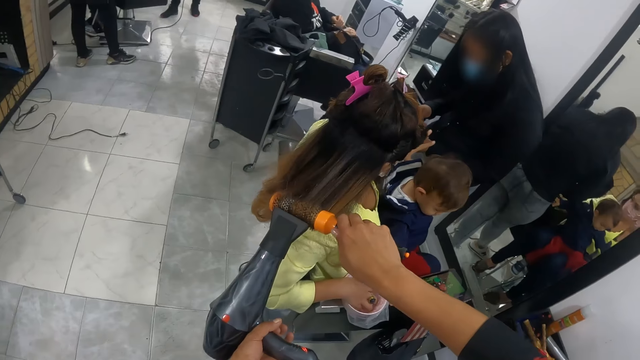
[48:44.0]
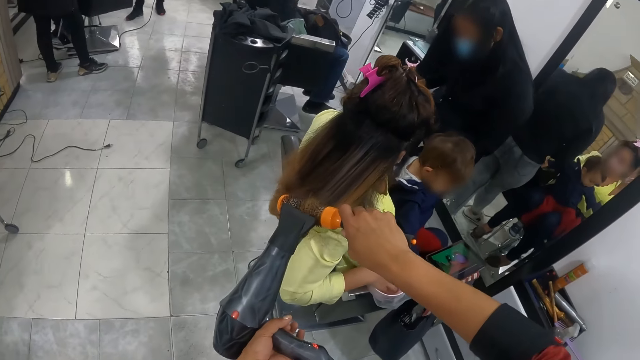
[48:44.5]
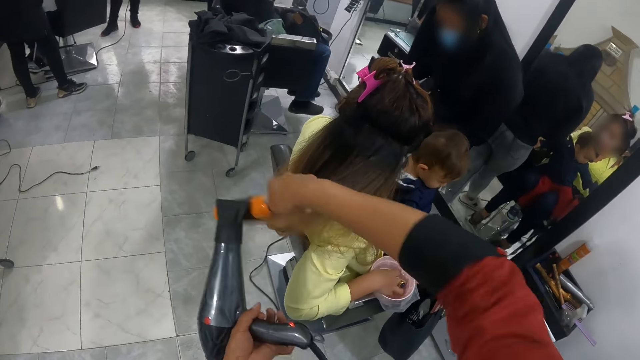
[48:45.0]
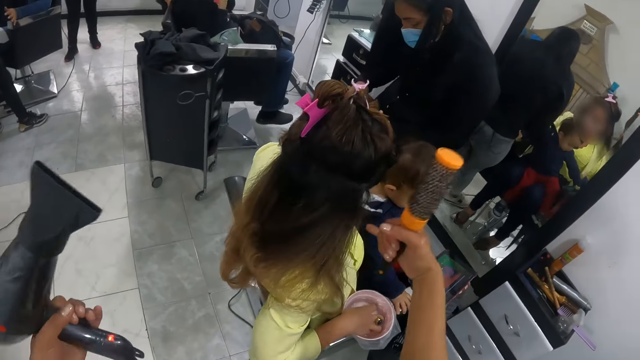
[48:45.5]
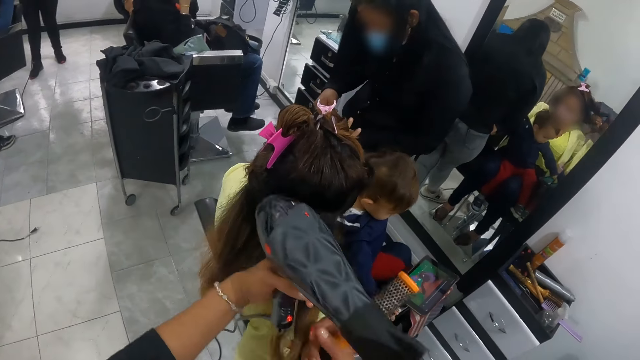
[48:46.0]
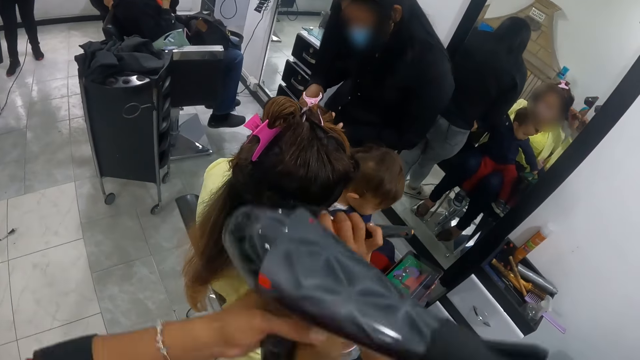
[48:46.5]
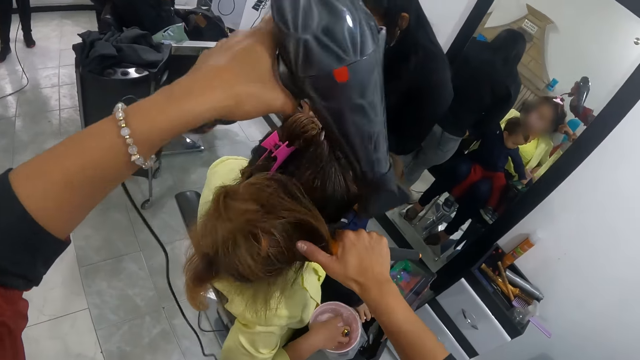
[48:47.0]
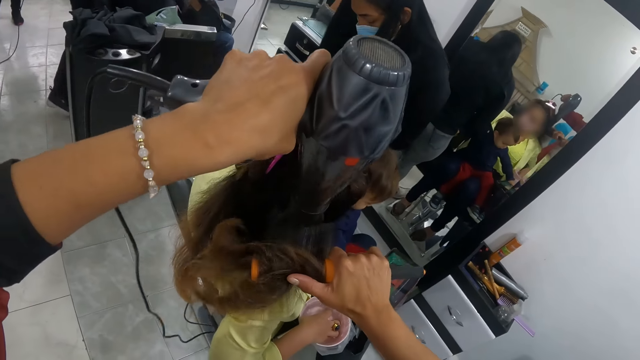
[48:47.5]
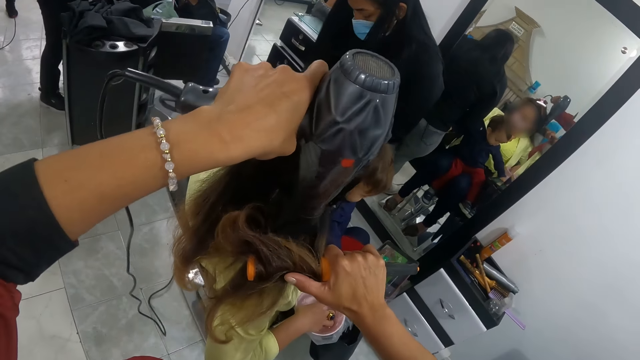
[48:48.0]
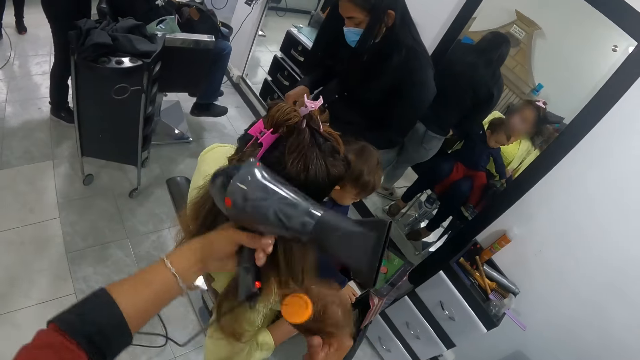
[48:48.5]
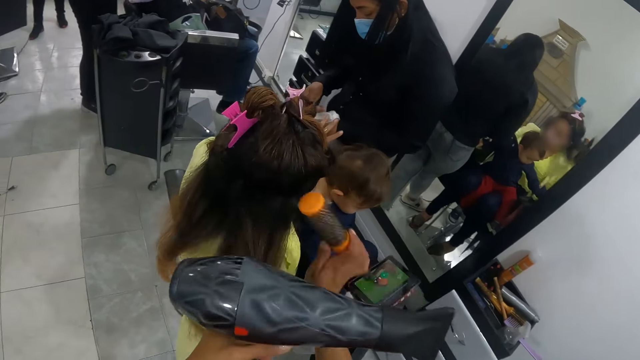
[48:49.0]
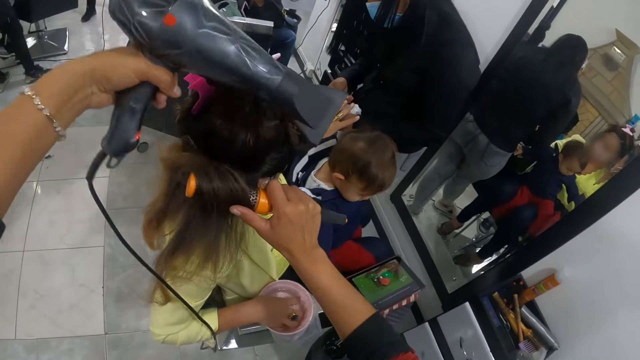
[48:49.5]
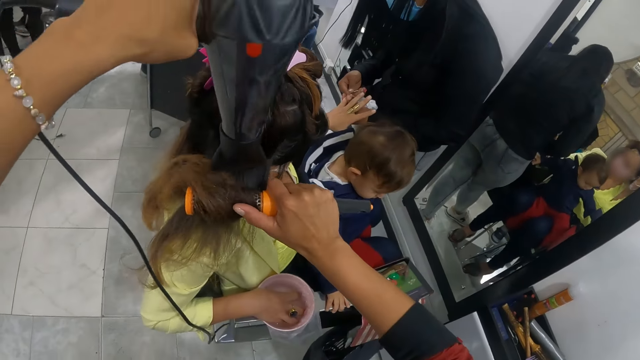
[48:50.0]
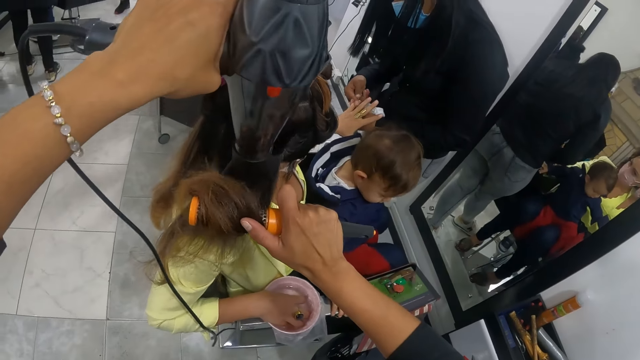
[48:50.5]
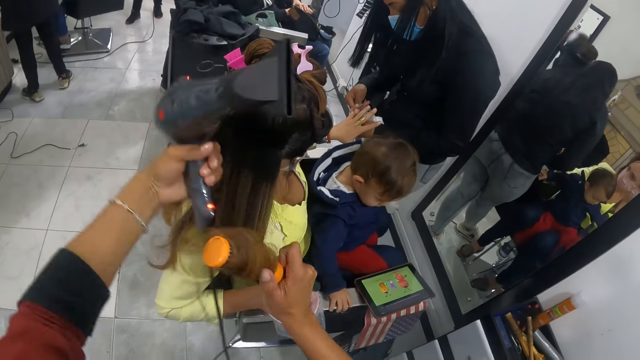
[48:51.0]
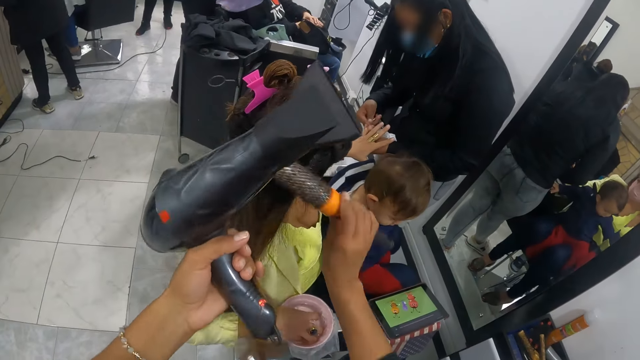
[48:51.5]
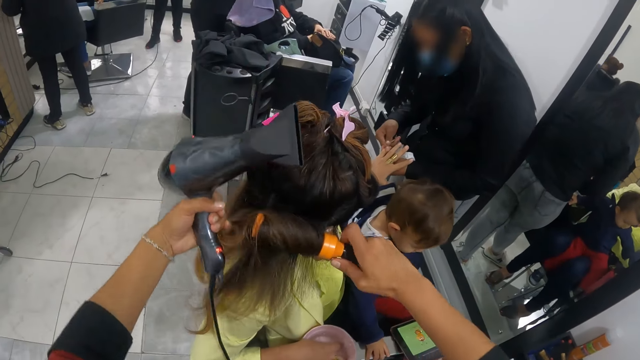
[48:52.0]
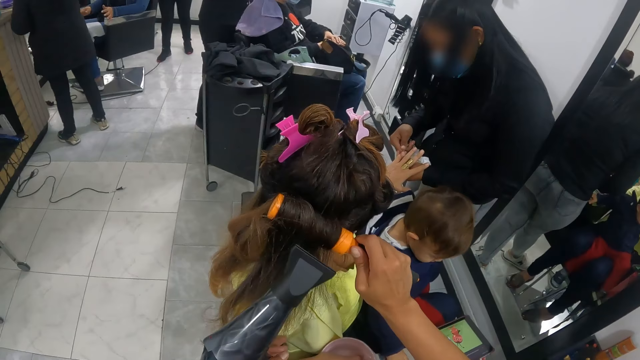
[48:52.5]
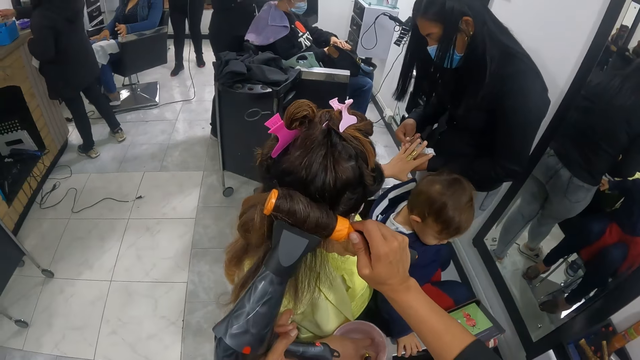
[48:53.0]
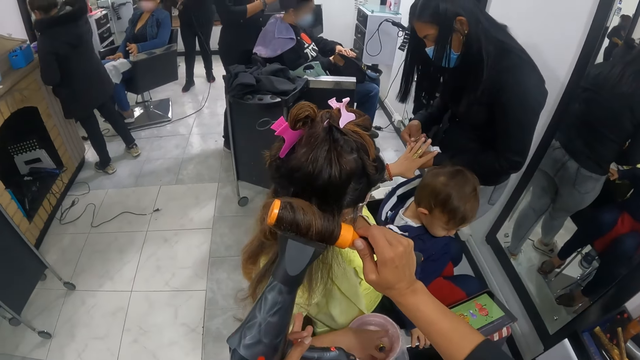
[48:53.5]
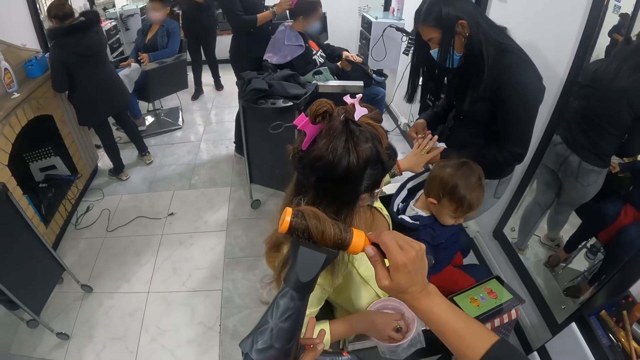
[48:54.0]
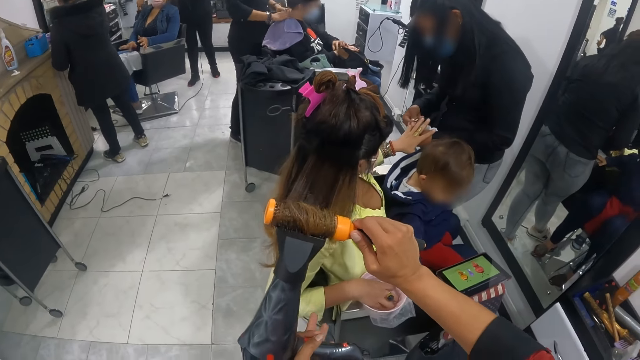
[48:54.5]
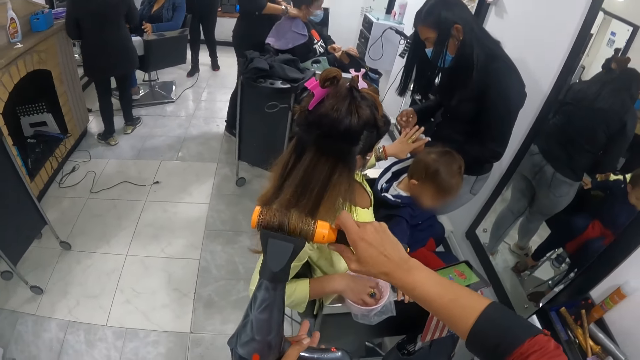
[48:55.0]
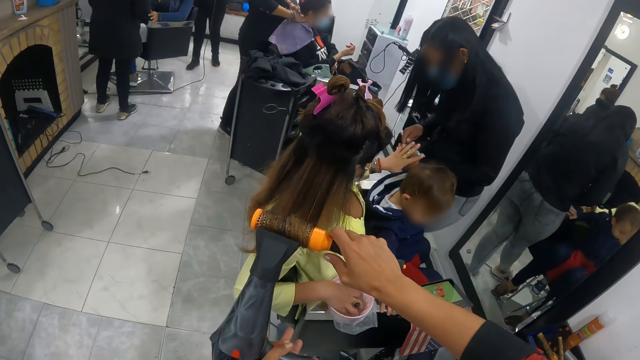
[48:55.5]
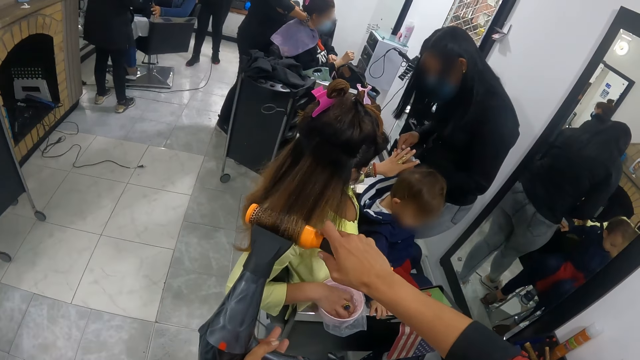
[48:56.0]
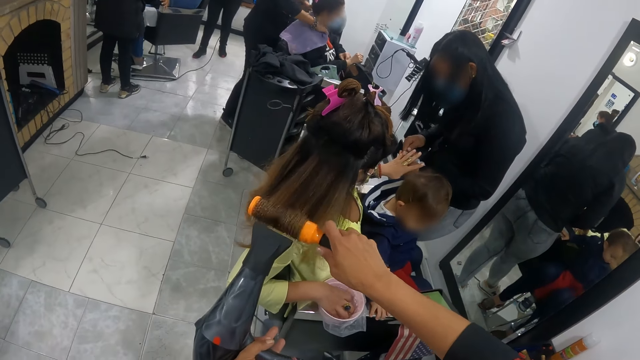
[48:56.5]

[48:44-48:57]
The camera wearer rolls the hair in the hair brush. They straighten a person's hair with the blow dryer and the hair brush. They roll the hair in the hair brush. They straighten the person's hair with the blow dryer and the hair brush. They roll the hair in the hair brush. They straighten the person's hair with the blow dryer and the hair brush.

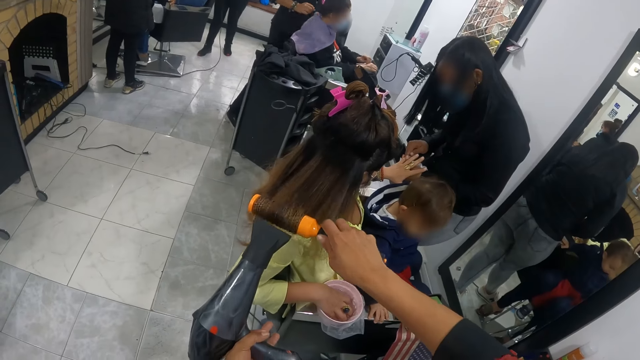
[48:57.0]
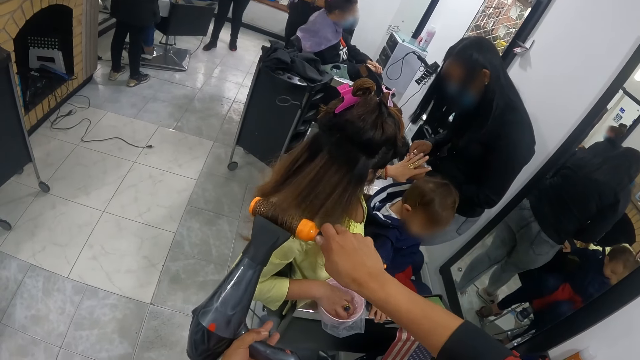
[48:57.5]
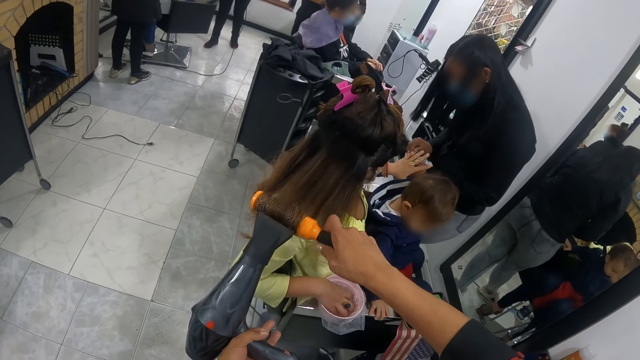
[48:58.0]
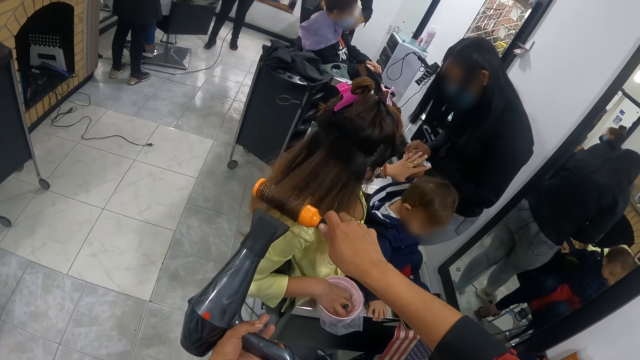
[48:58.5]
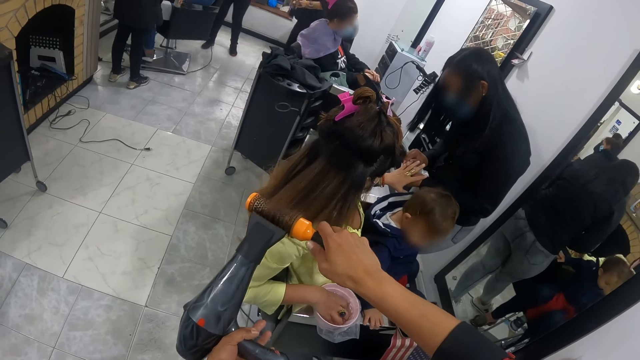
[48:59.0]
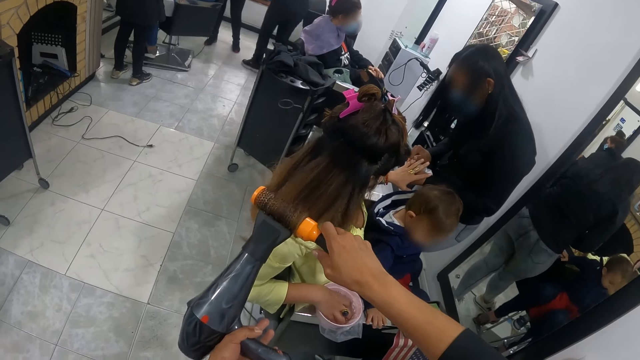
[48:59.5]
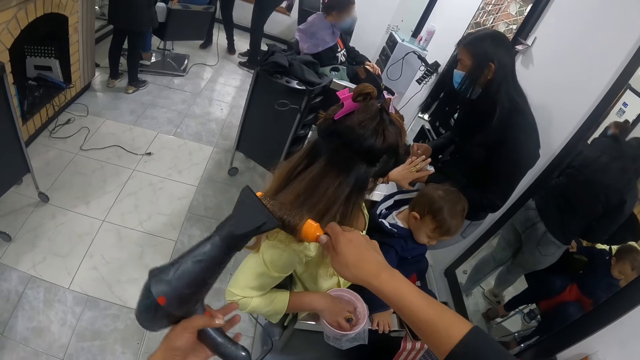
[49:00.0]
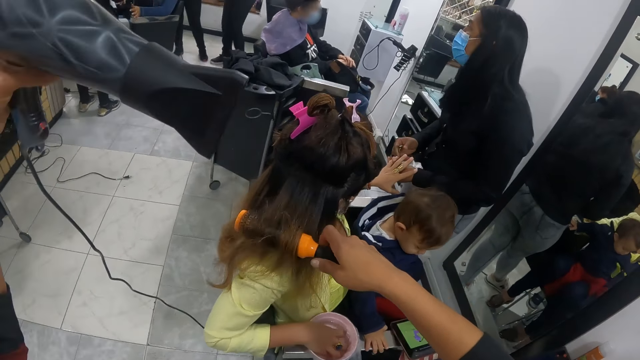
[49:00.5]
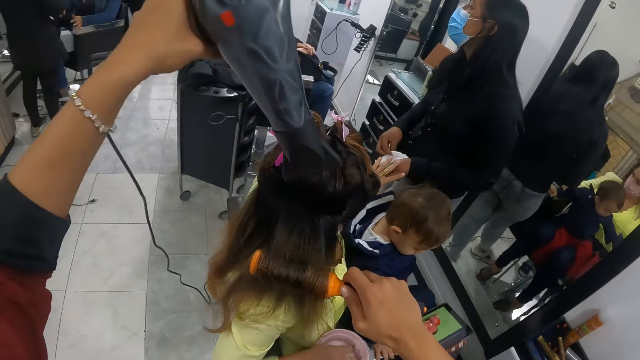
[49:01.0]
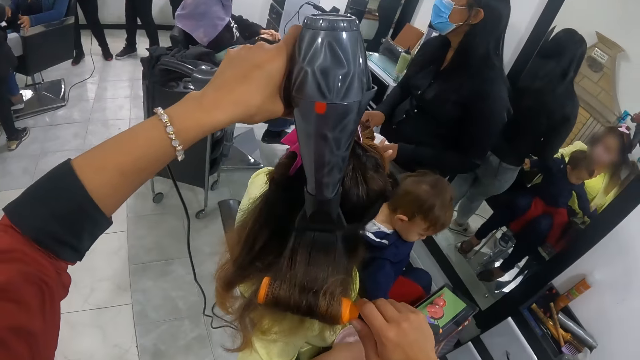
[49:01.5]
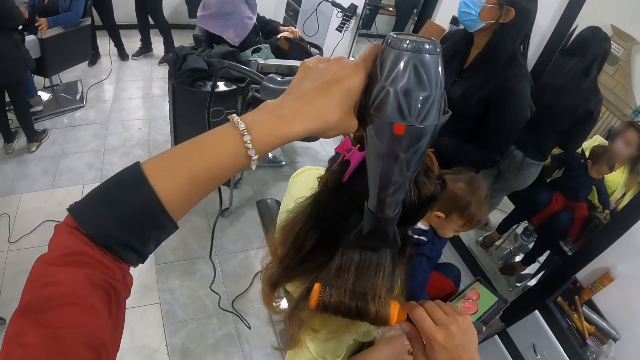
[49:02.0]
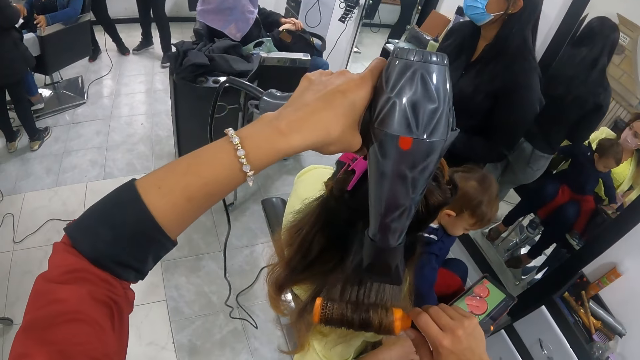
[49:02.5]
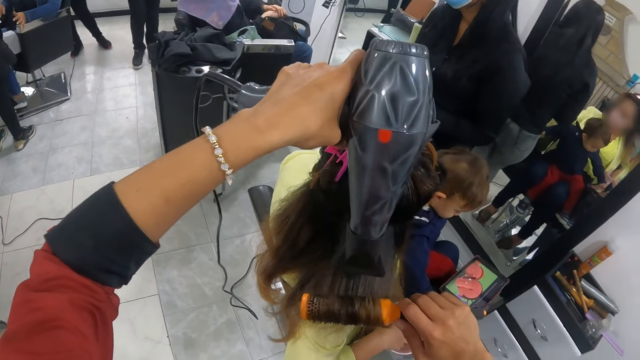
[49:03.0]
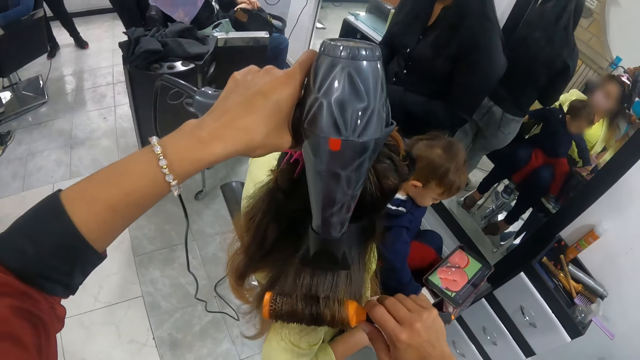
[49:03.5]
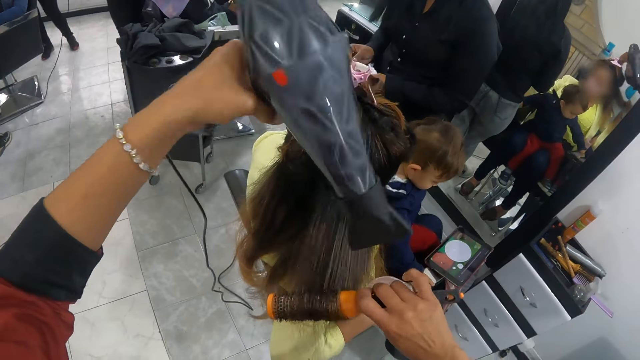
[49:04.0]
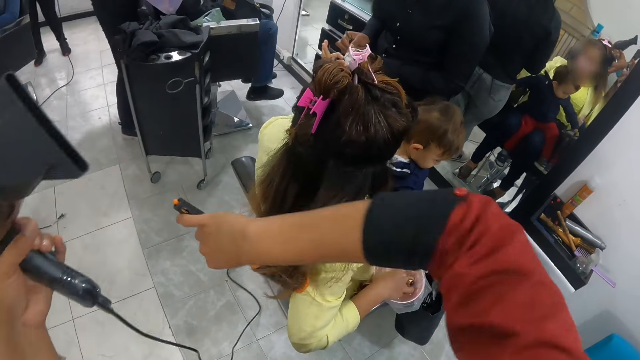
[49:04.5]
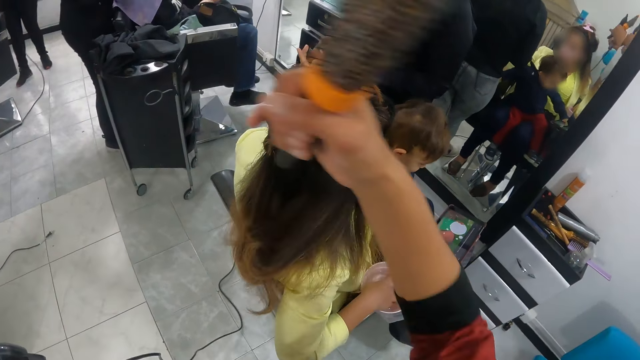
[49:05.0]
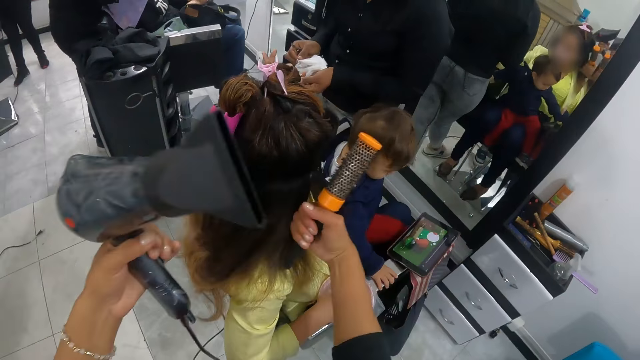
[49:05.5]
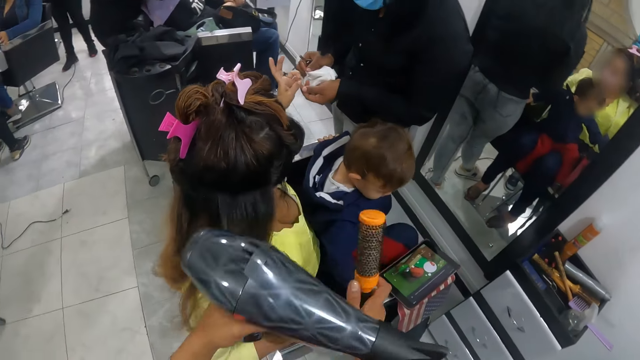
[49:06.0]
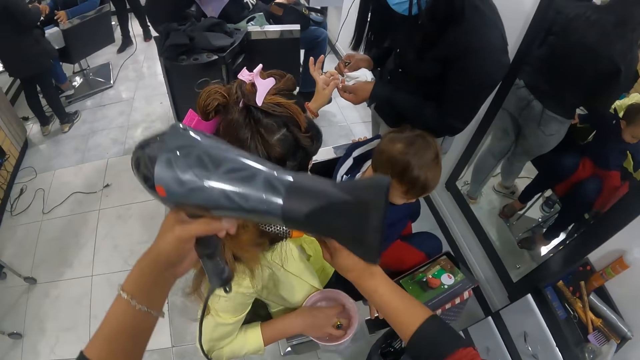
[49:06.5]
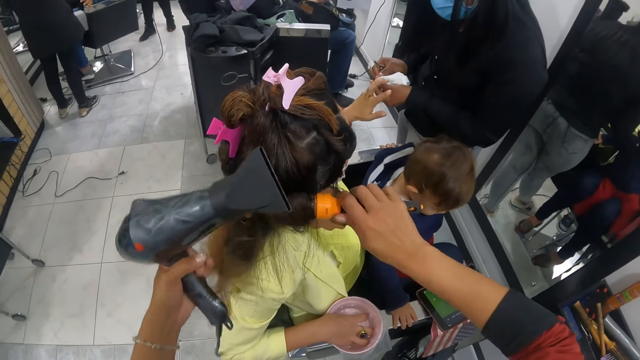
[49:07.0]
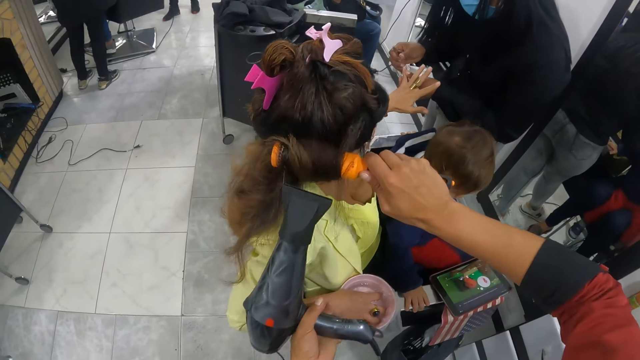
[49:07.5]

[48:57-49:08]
The camera wearer rolls the hair in the hair brush.
